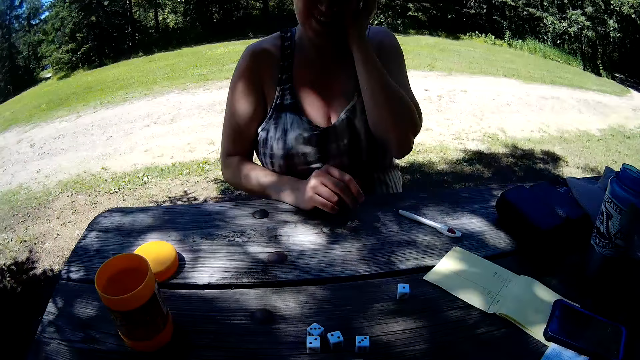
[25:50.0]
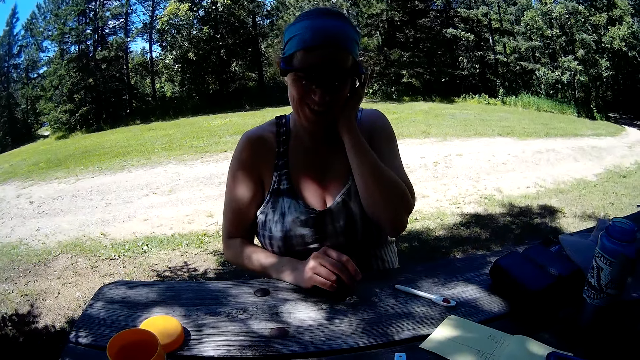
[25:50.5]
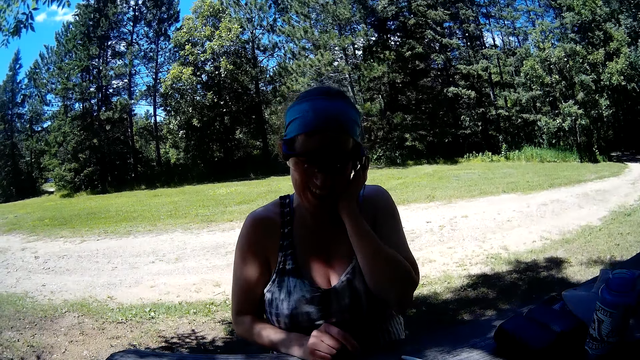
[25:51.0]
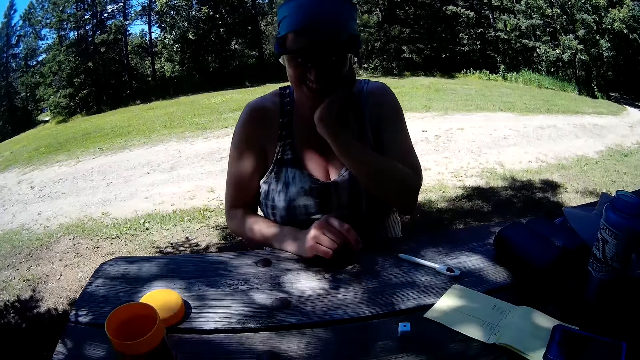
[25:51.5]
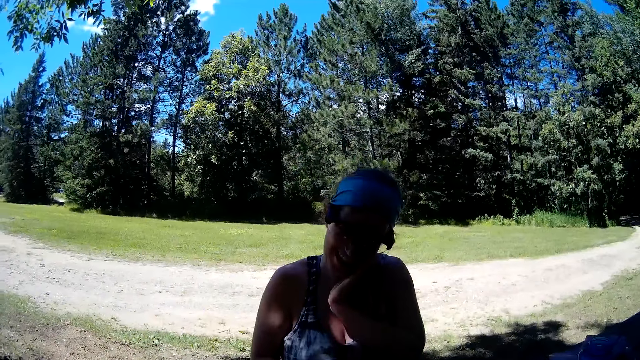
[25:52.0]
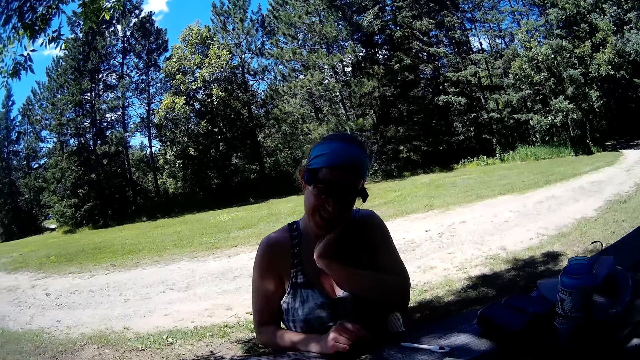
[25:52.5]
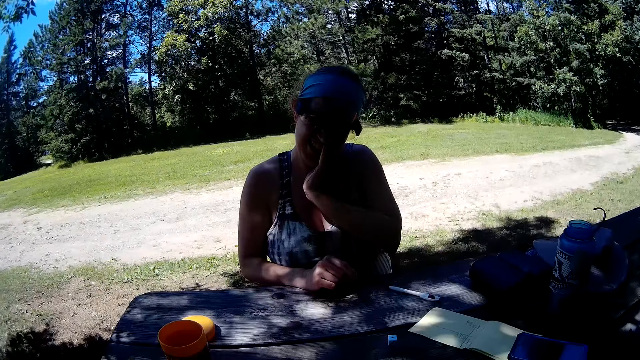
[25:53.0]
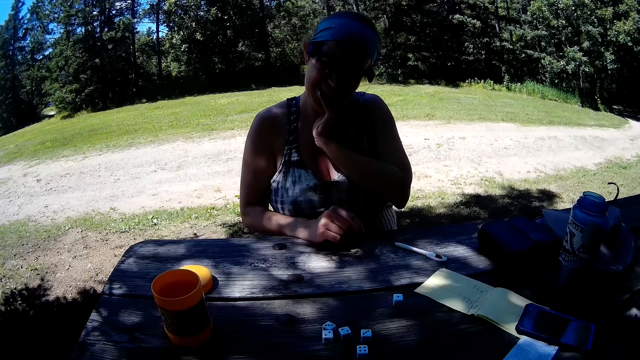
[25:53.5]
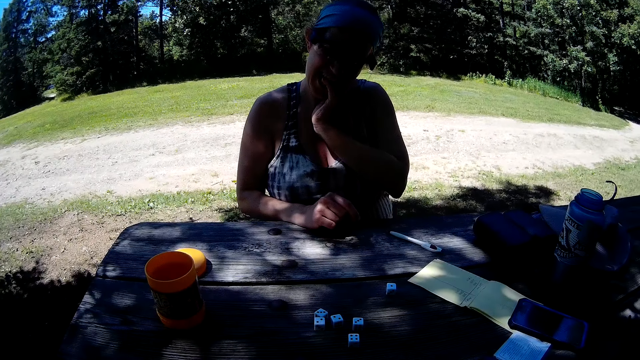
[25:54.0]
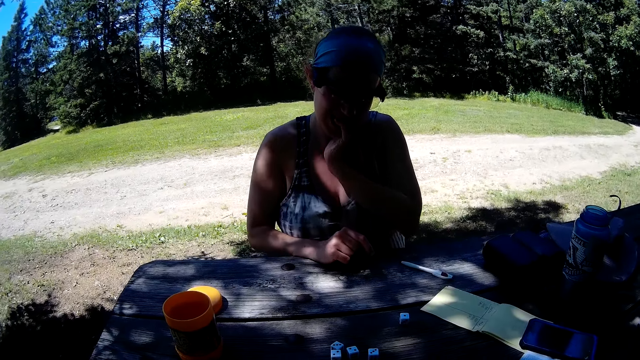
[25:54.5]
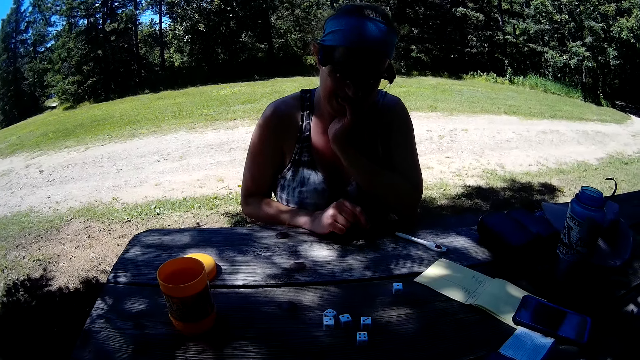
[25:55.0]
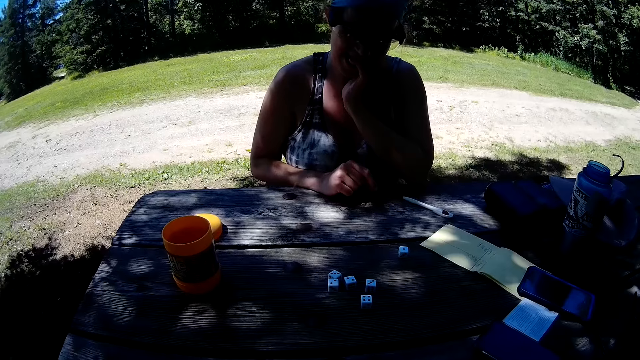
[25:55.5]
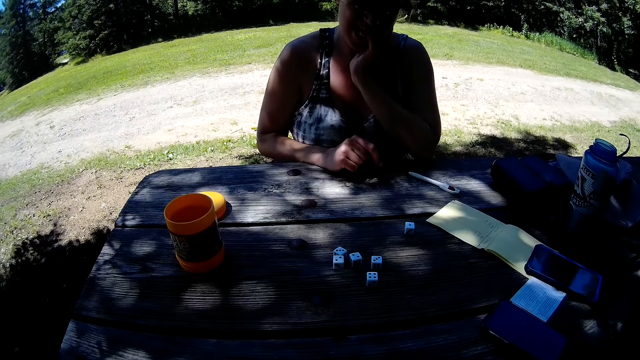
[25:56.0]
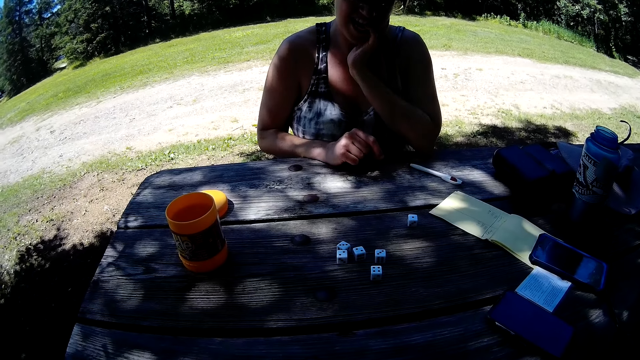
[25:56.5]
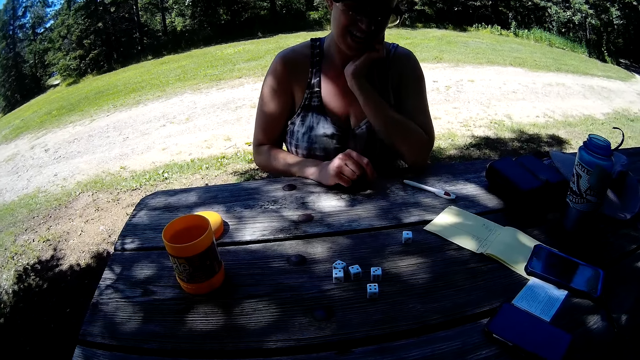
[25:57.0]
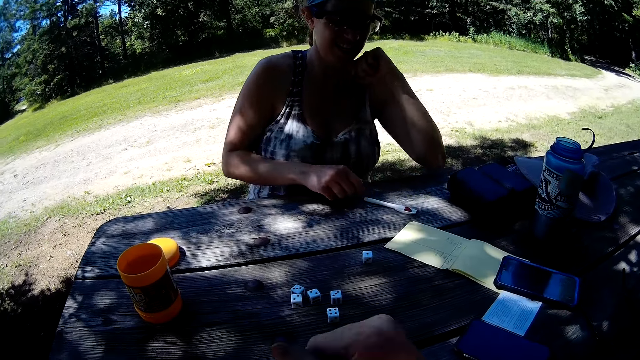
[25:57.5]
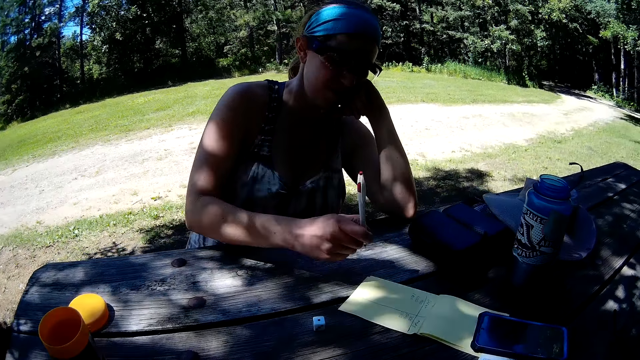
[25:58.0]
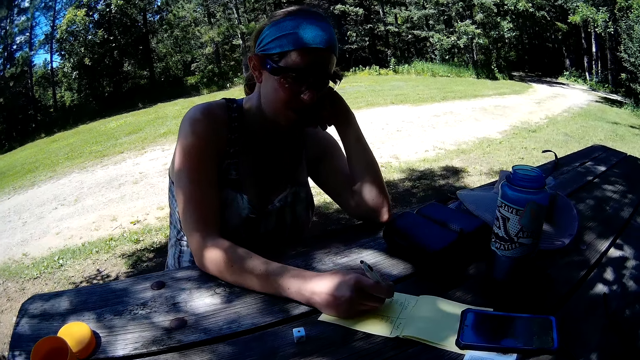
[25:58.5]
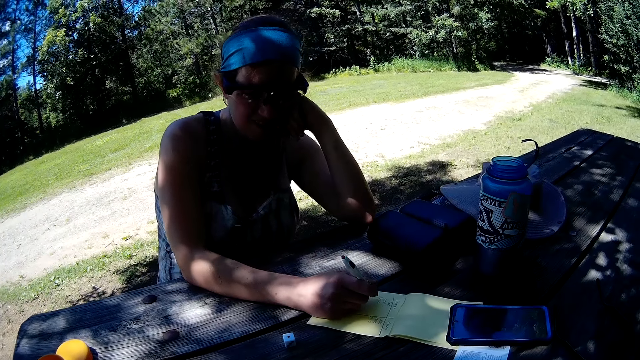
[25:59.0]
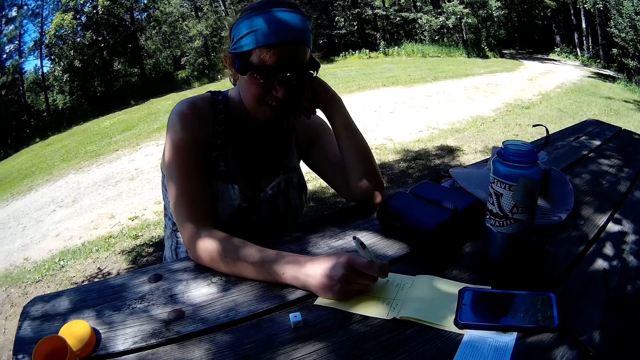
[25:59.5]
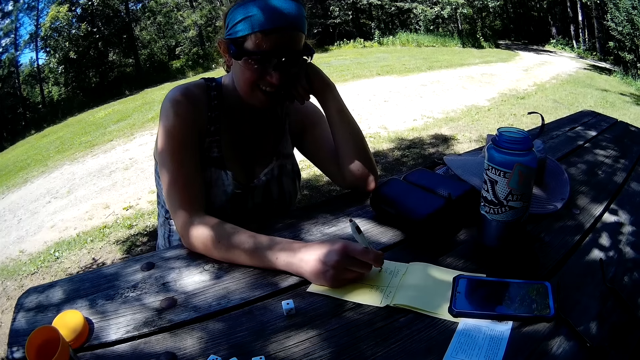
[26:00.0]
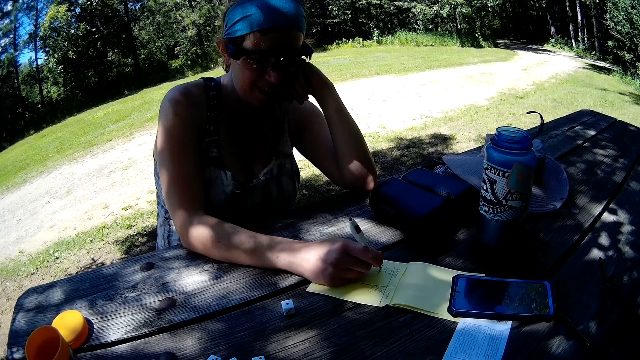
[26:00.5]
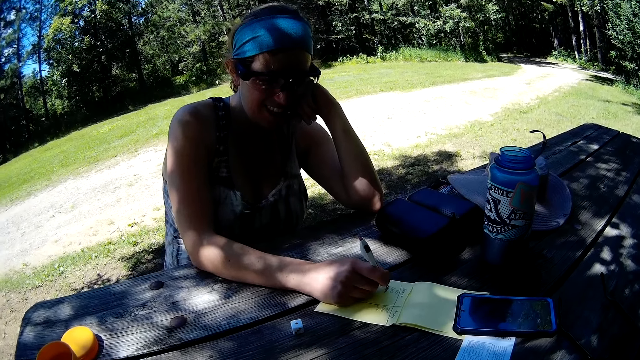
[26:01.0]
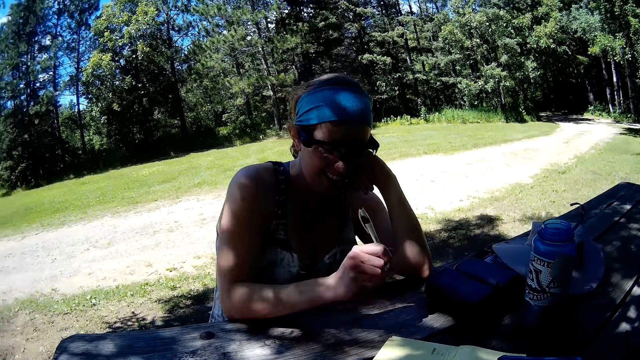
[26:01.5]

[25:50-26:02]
The camera wearer looks around the area. The woman picks up the pen from the table. She holds the pen. She writes on the jotter on the table with the pen.

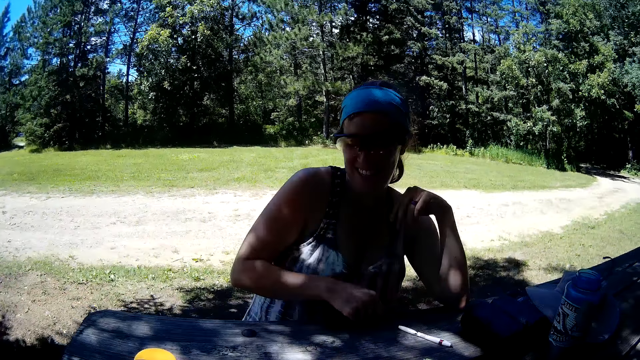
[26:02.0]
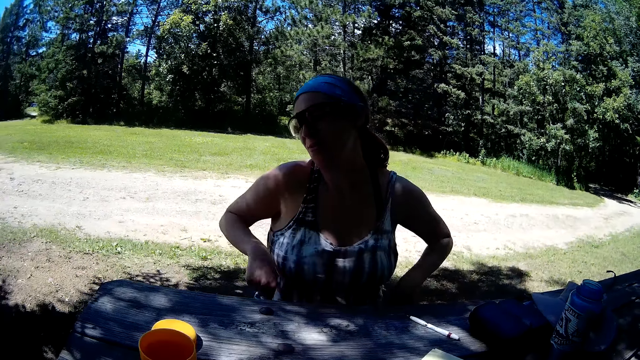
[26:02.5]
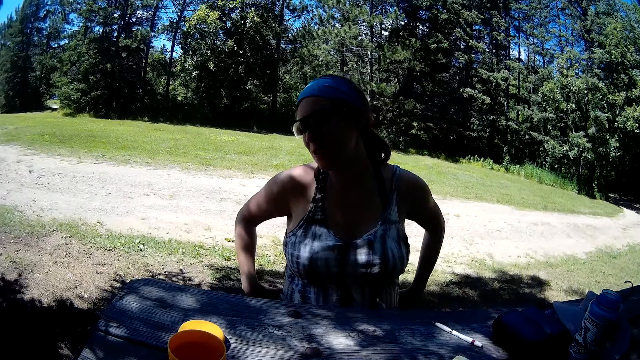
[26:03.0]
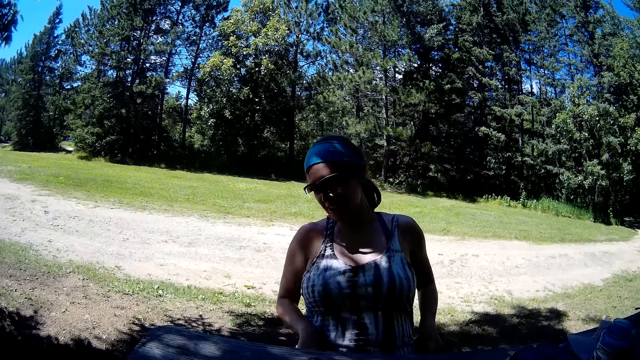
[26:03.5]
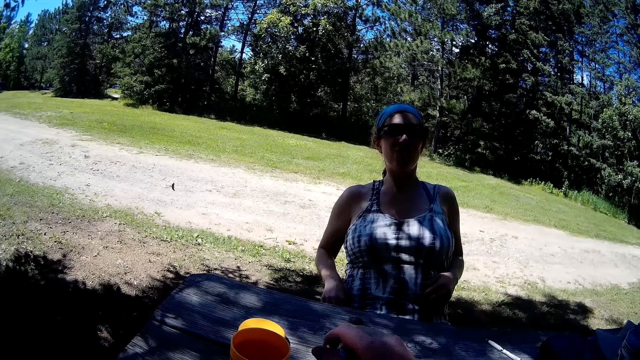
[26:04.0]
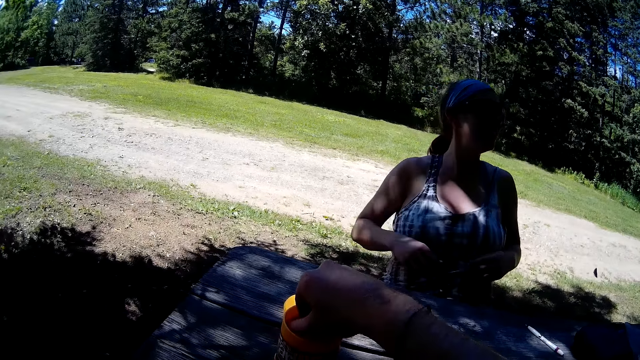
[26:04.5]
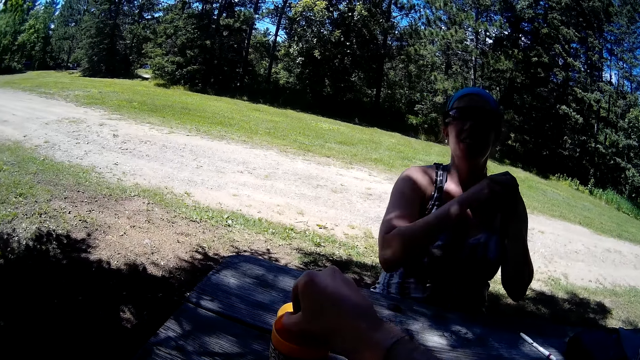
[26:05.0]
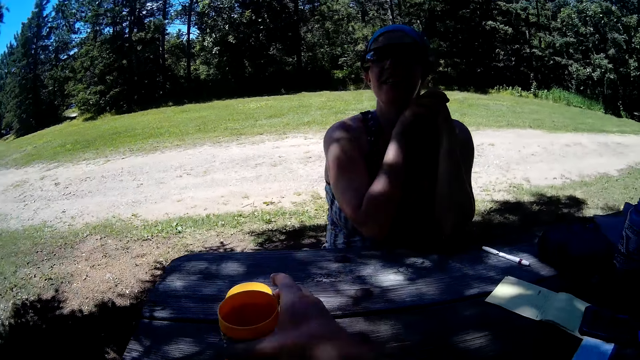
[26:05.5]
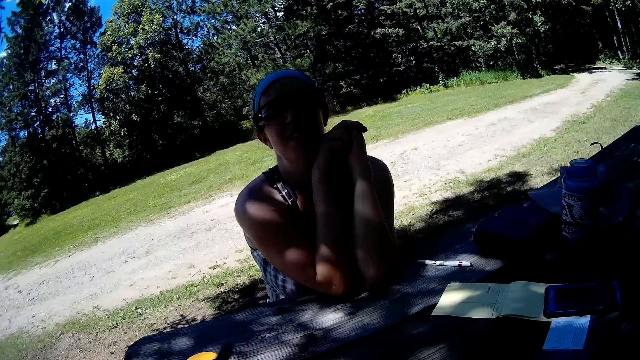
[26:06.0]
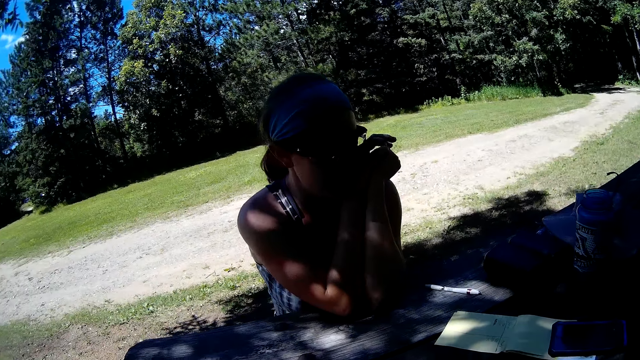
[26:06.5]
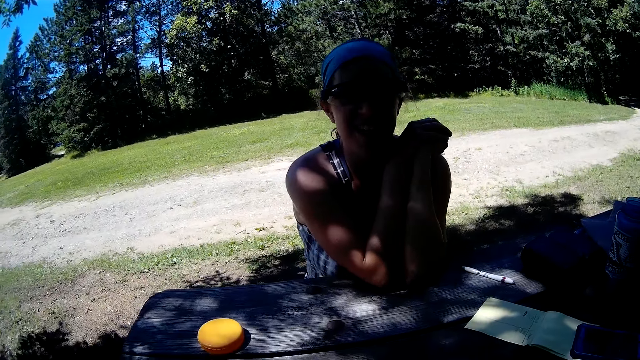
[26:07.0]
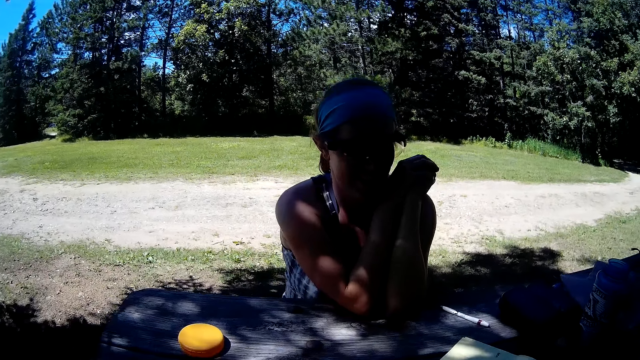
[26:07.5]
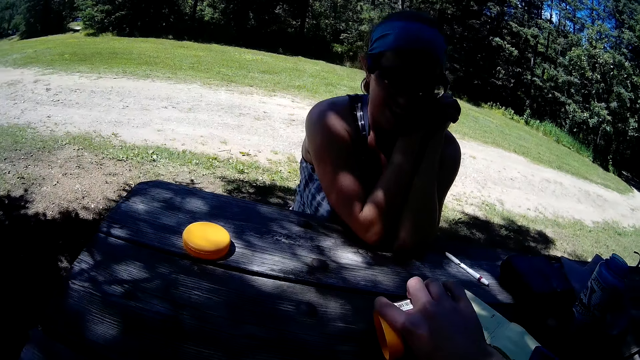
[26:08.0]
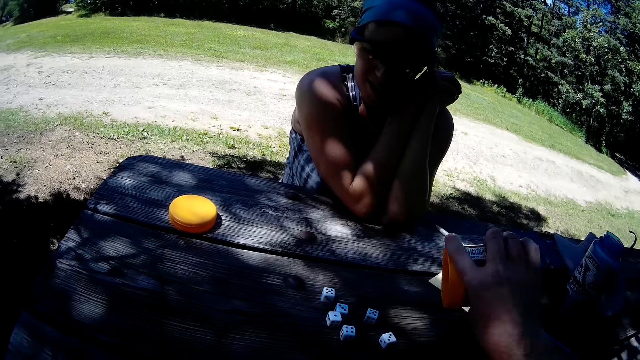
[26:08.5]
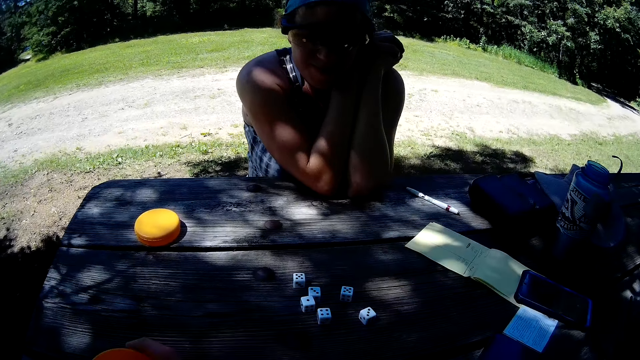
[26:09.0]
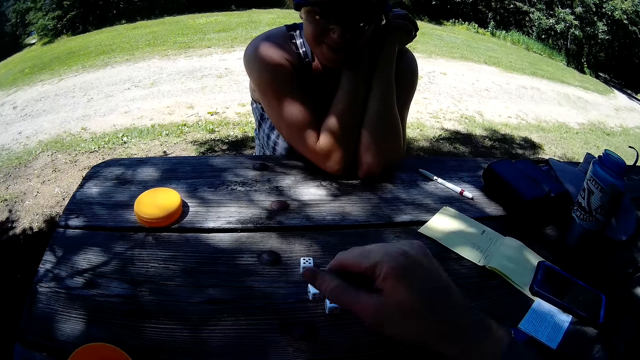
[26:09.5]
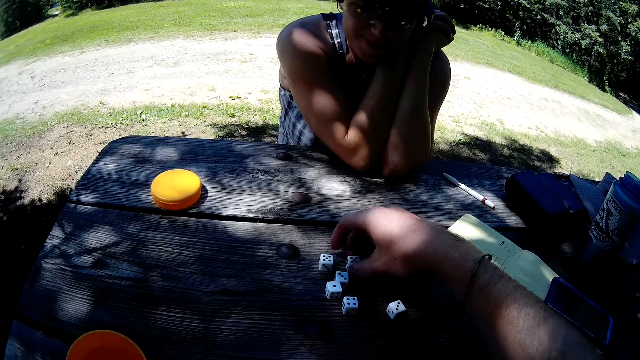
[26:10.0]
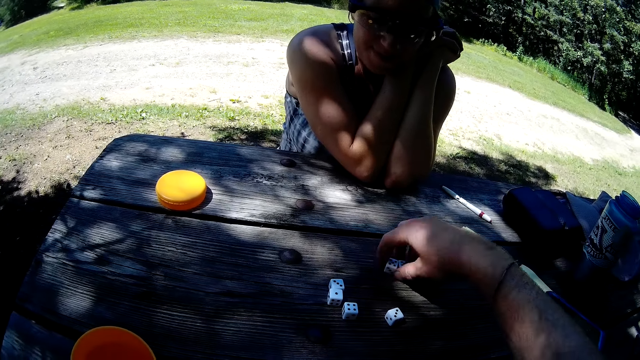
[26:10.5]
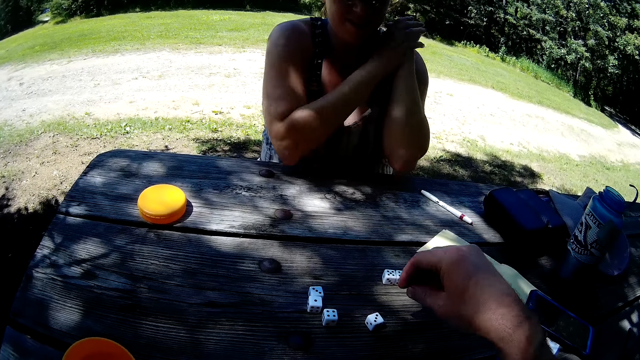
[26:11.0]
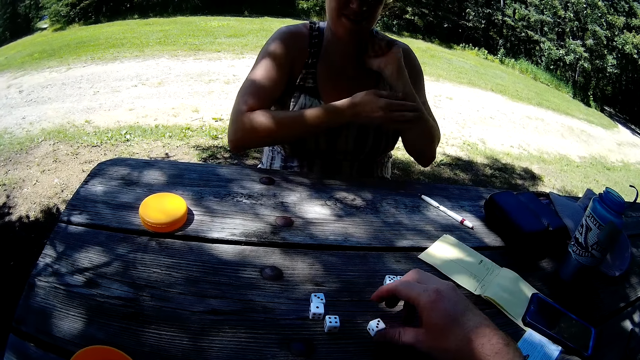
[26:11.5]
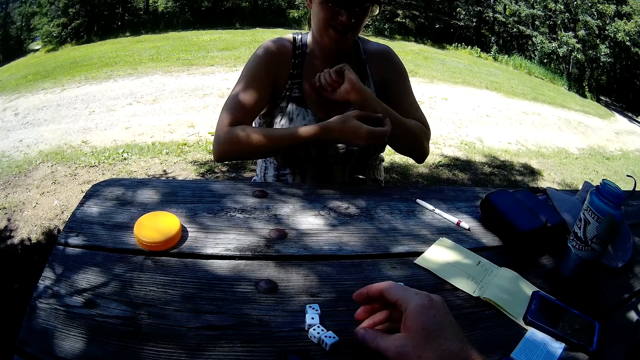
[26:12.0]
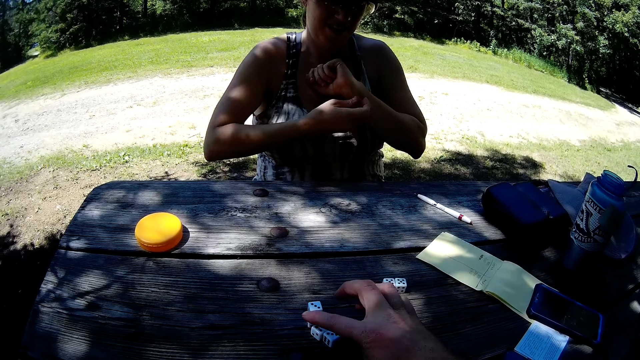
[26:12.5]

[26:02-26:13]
The woman drops the pen on the table. She places her hands around her waist. The camera wearer puts the dice into the container on the table. They carry the container from the table, and shake the container with the dice. They interact with the woman. They pour the dice from the container on the table. They drop the container on the table. They bring together the dice. They move two dice to the right side of the table. The woman scratches her left hand with her right hand. The camera wearer moves one die to the left side of the table.
